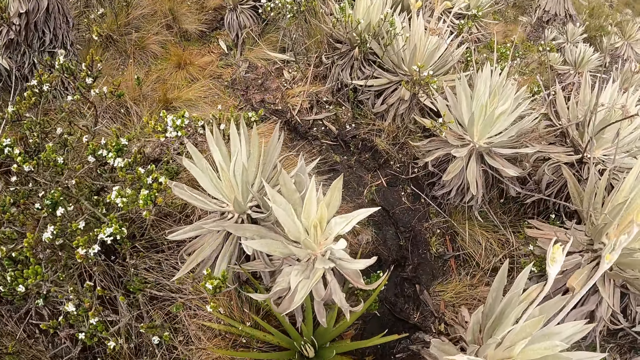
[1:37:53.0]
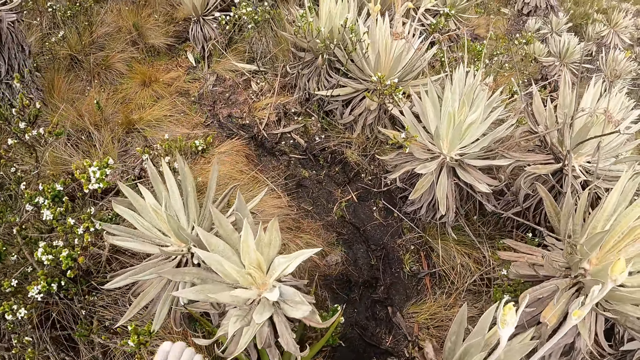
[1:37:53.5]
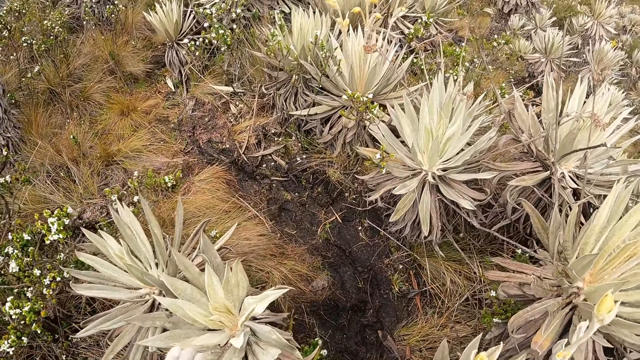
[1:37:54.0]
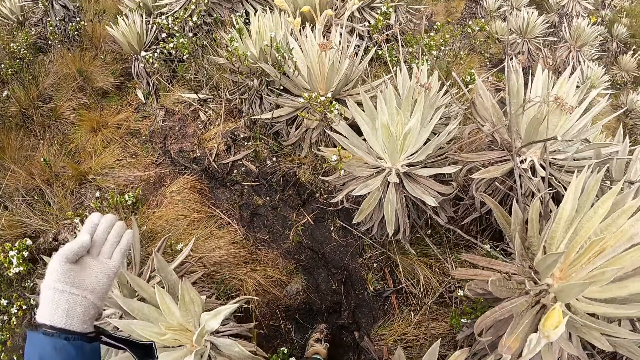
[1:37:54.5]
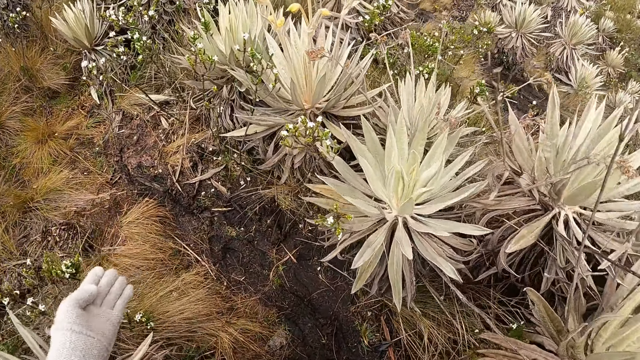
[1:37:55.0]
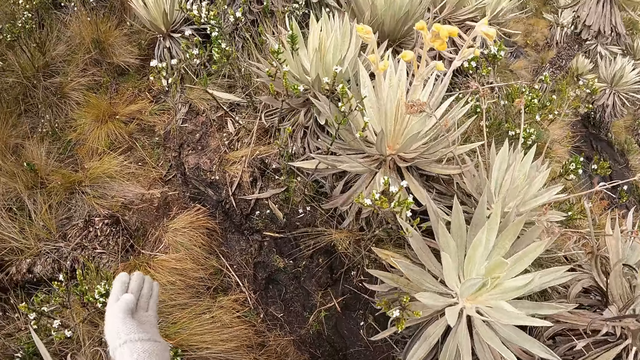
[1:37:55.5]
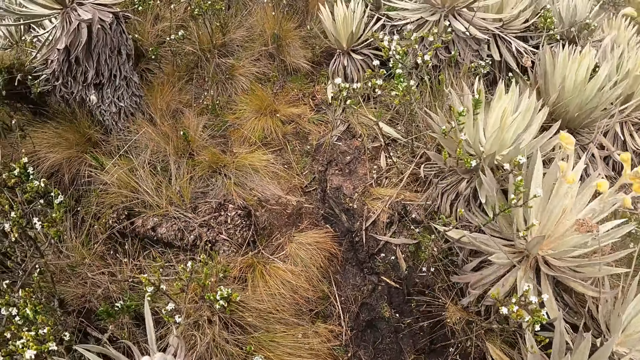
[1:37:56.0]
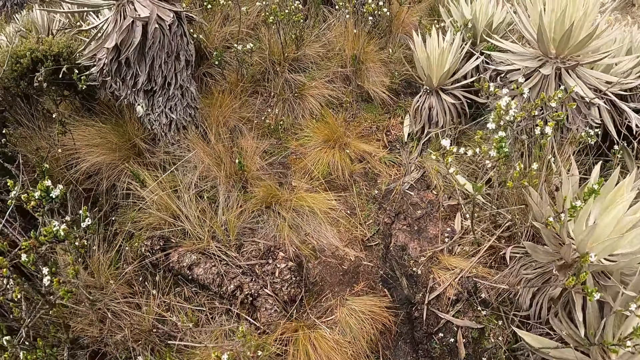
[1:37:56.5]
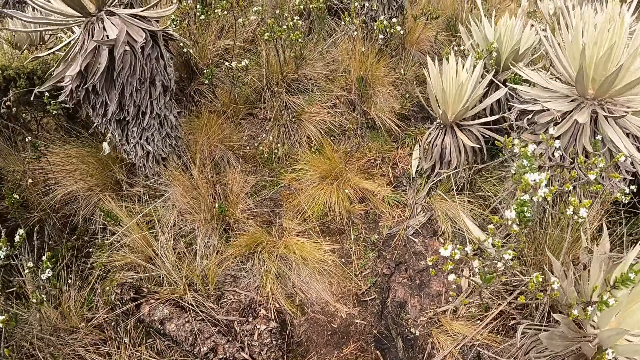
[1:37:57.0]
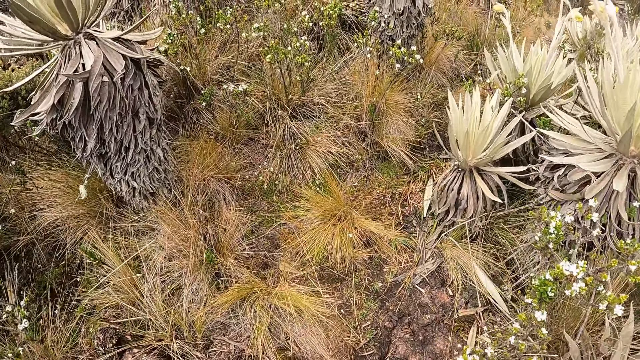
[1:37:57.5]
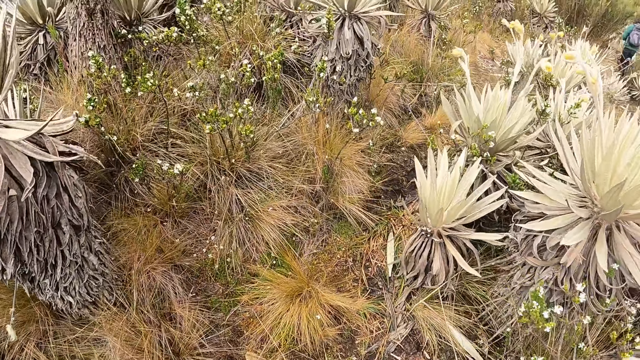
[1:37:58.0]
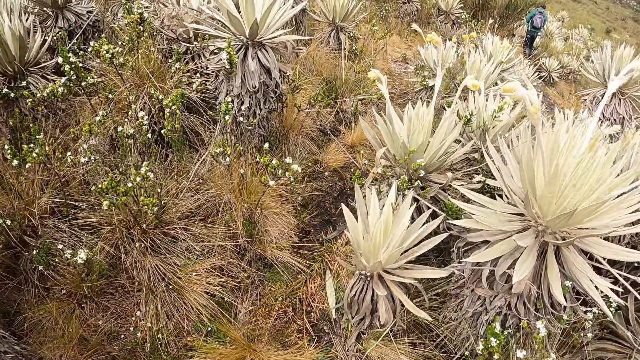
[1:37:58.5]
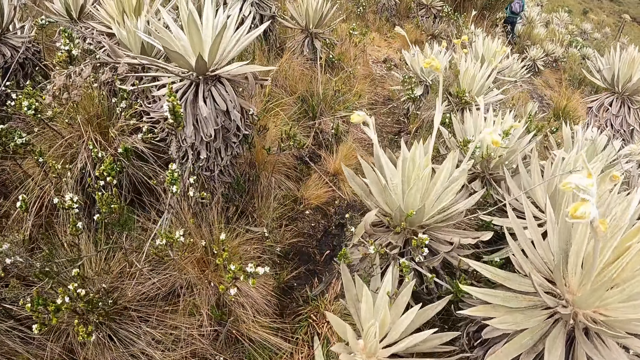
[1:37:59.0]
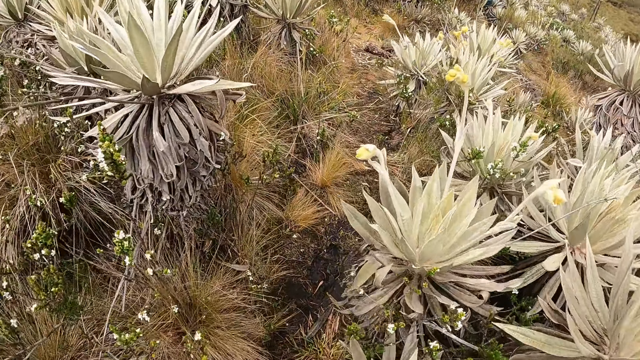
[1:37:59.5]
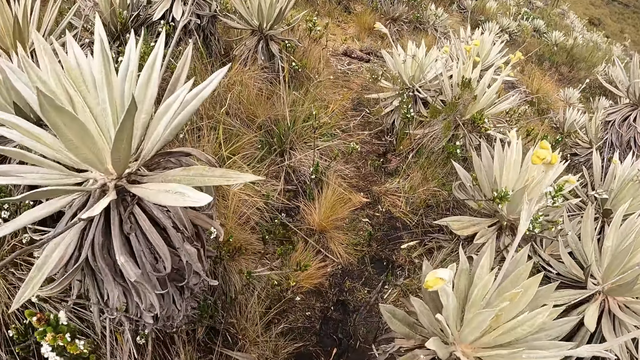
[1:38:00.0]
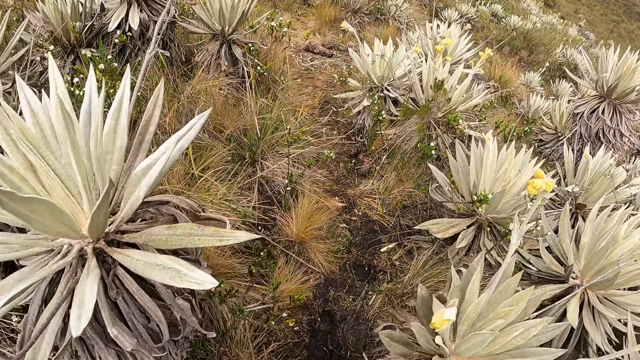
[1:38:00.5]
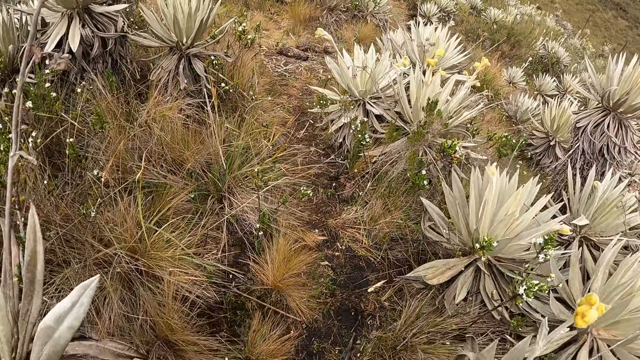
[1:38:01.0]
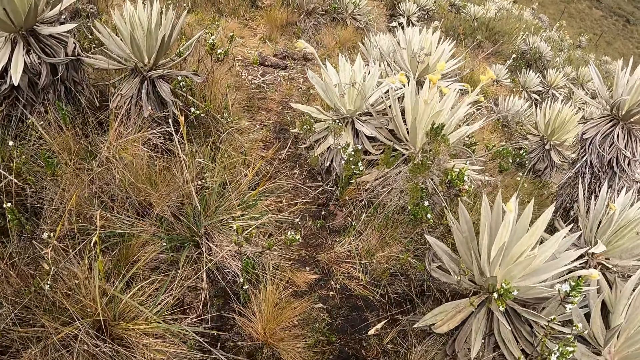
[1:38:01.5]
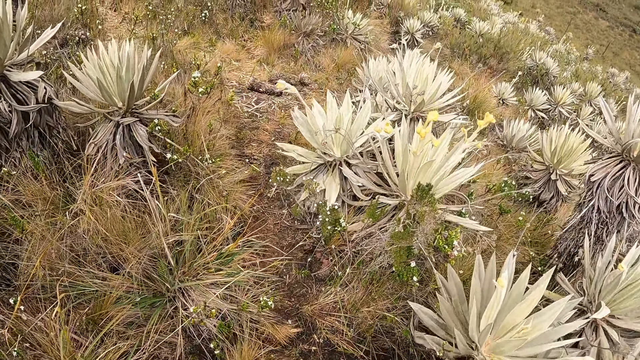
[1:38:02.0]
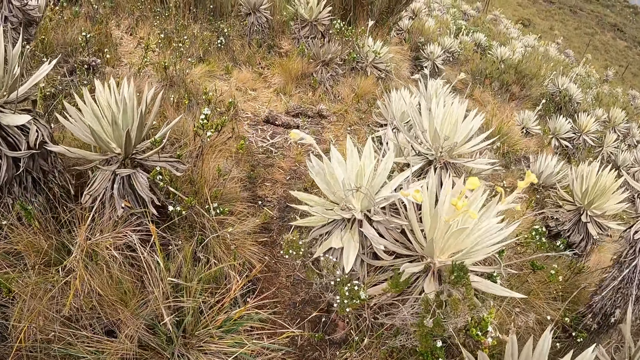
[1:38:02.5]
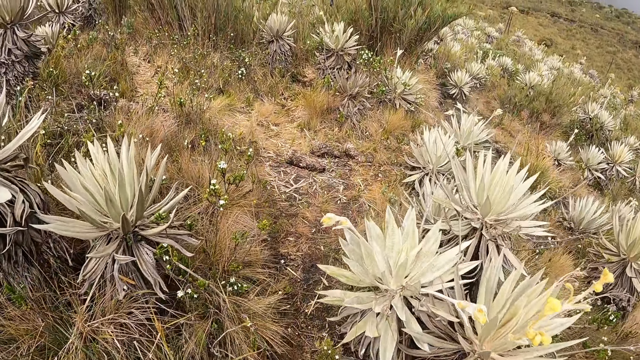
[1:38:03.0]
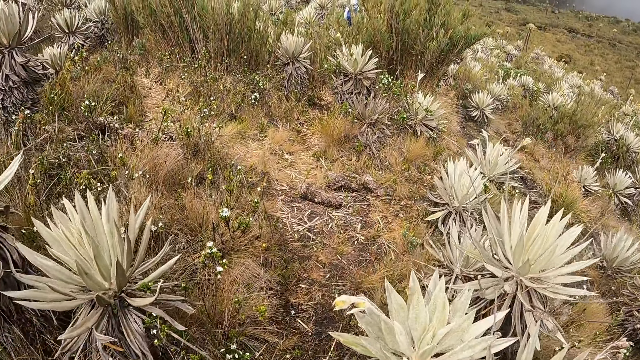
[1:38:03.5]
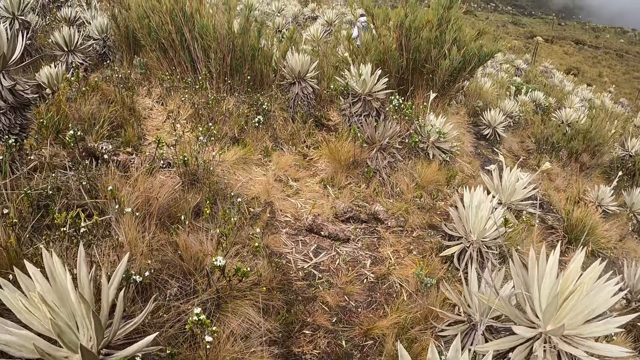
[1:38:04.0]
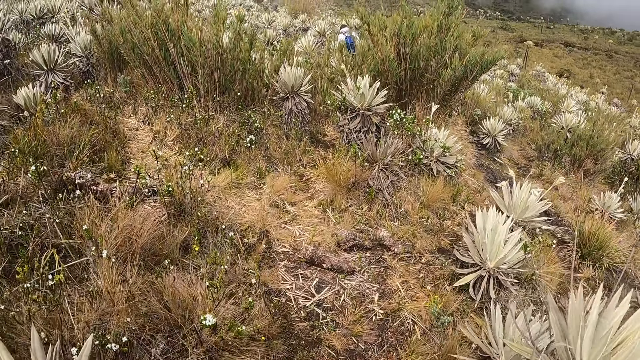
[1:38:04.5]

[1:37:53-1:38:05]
The camera wearer stretches her left hand. She lowers her left hand.

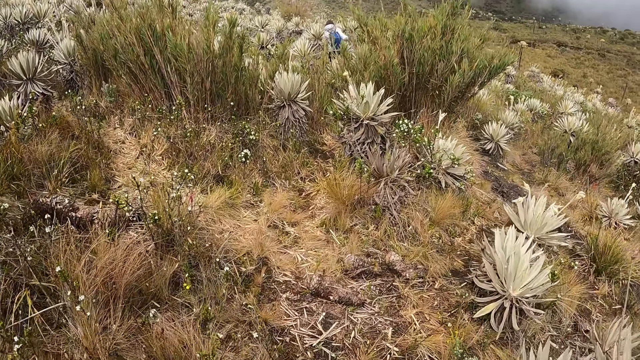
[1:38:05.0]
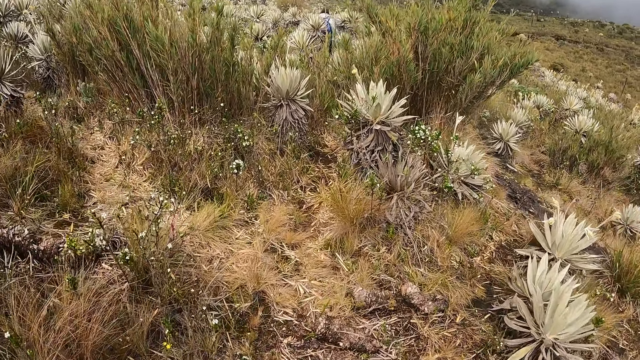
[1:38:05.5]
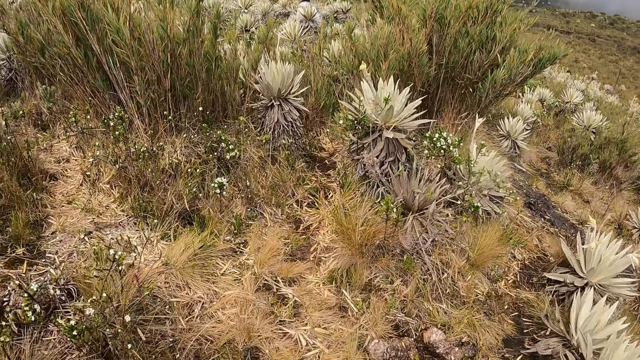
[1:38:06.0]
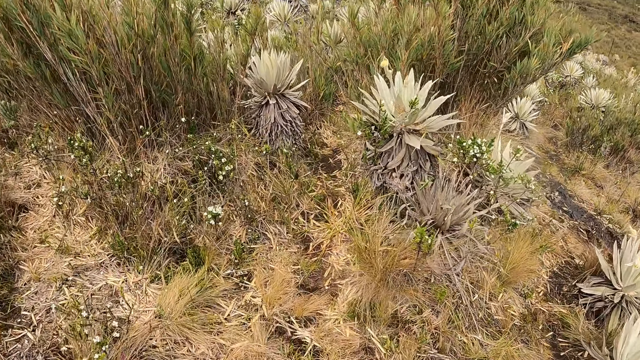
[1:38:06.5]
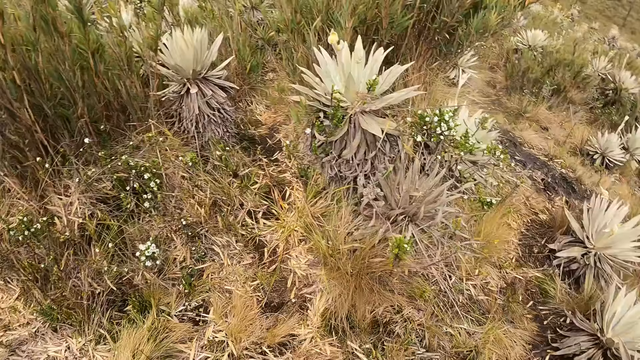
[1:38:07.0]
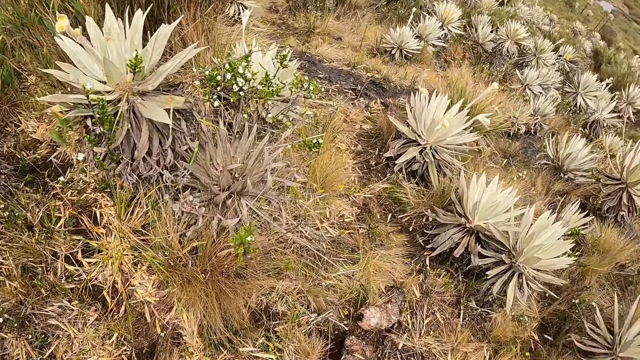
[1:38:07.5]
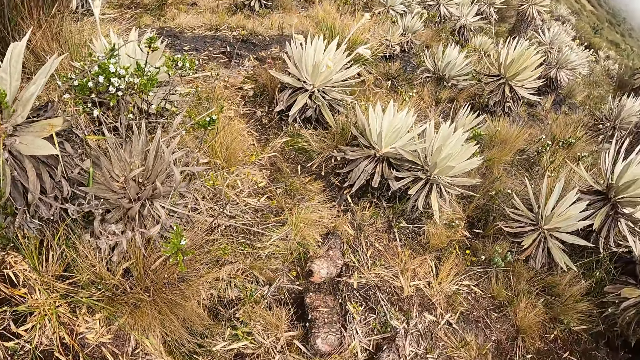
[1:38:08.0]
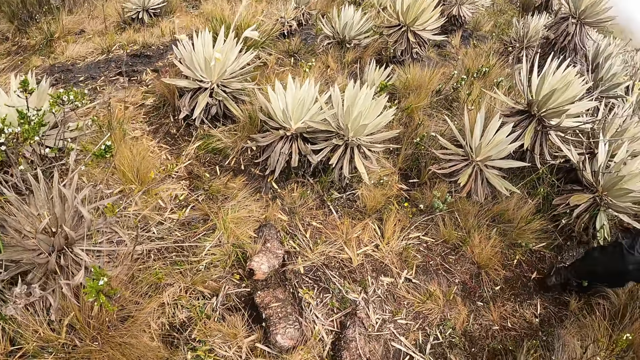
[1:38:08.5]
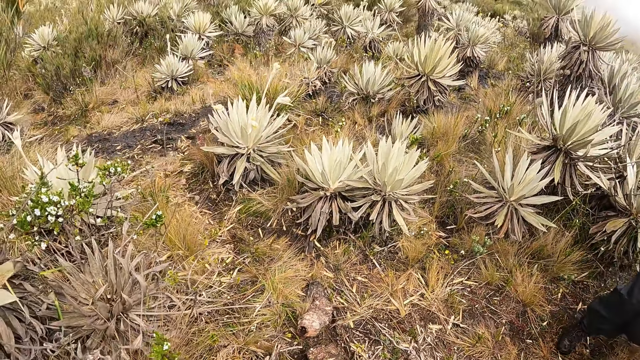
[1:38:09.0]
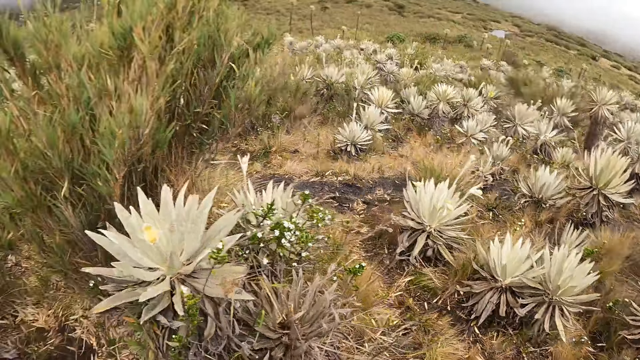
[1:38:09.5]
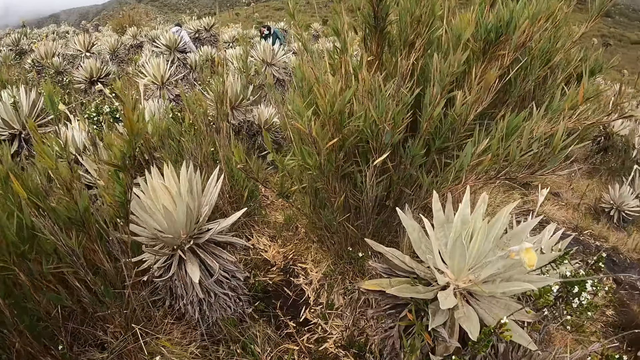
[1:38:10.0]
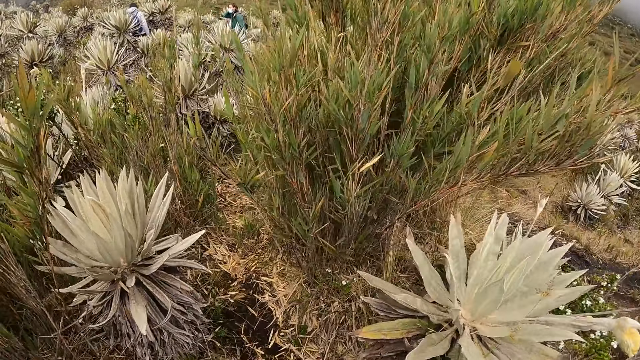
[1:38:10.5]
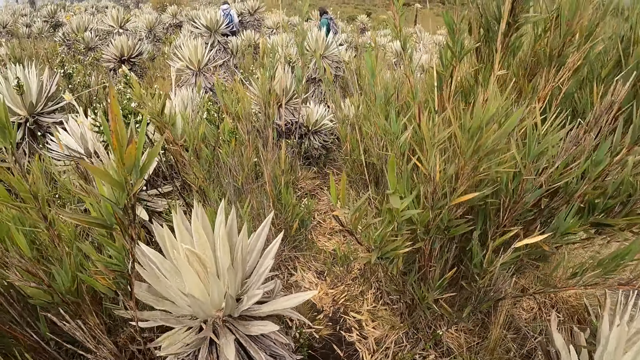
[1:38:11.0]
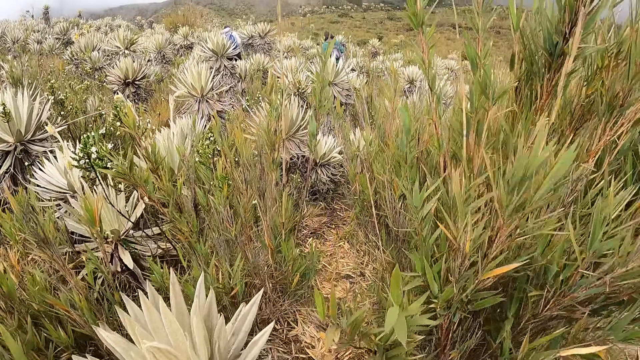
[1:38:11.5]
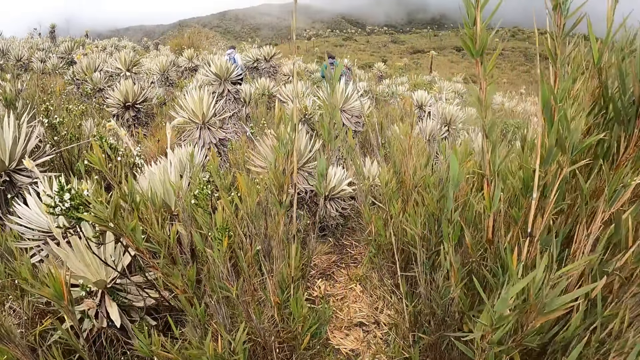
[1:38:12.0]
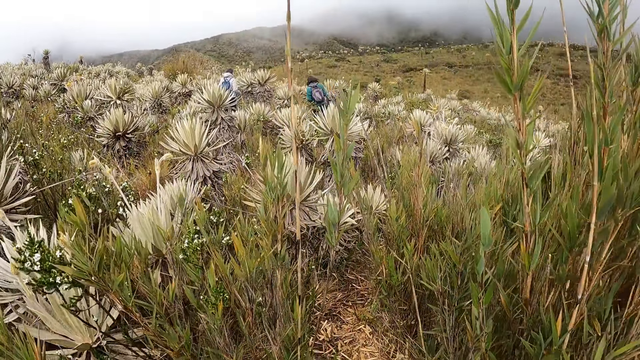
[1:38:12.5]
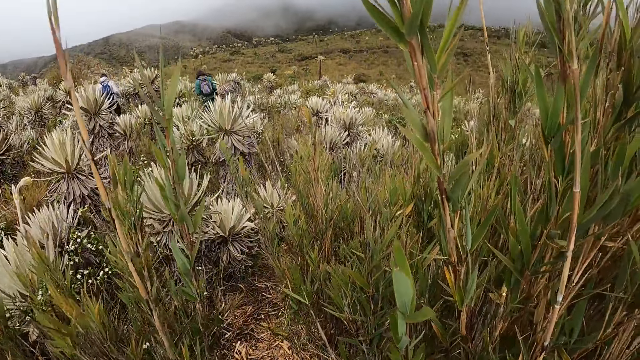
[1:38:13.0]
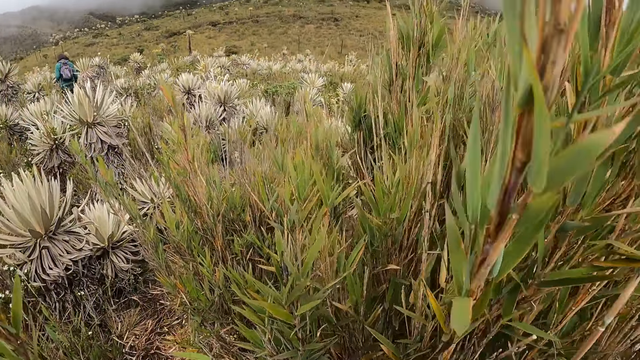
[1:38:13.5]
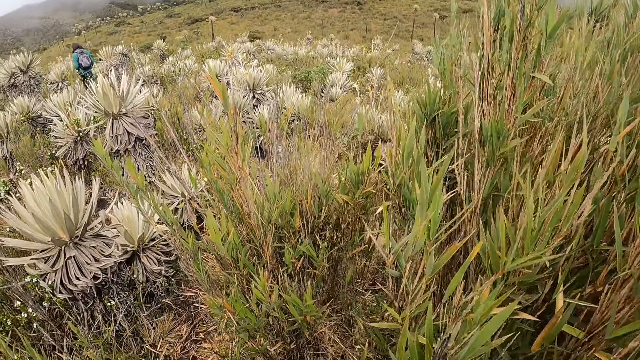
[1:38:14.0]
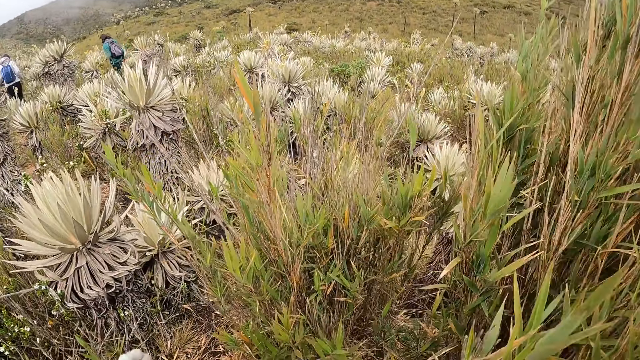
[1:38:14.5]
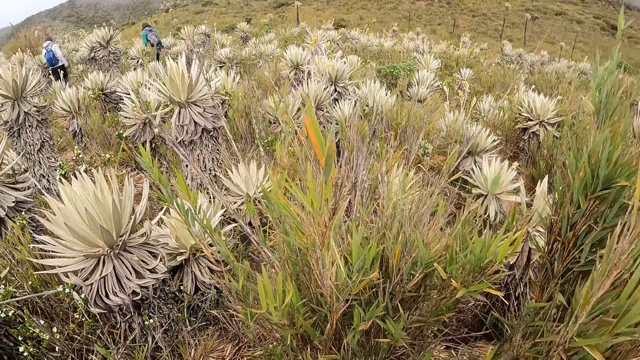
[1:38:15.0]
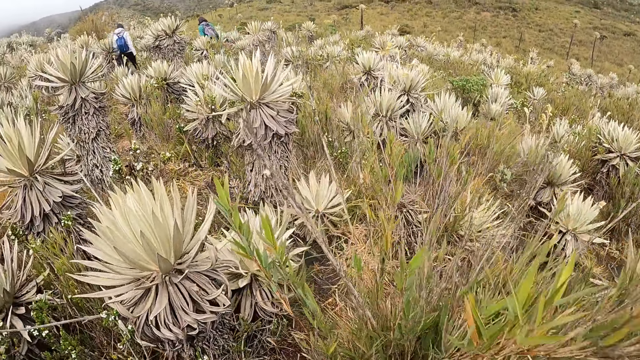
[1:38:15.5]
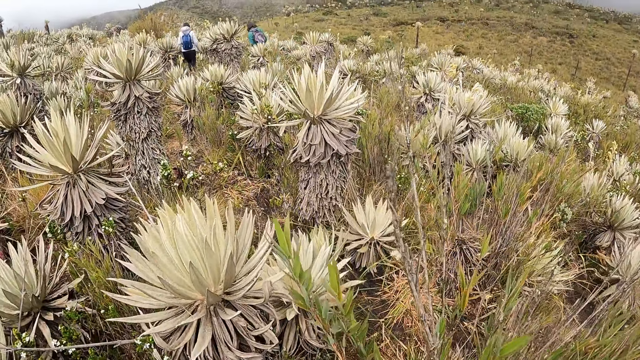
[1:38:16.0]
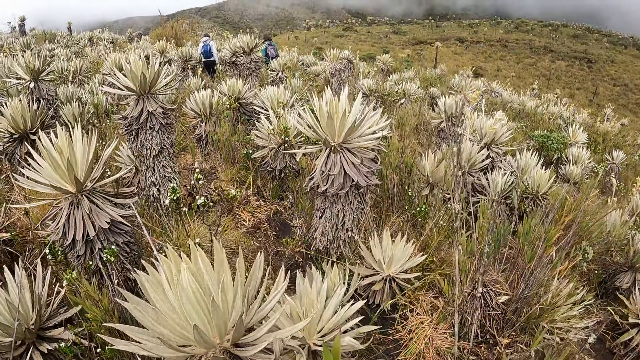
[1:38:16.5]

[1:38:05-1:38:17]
The camera wearer looks around. They walk across the mountain.
